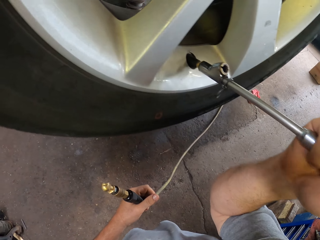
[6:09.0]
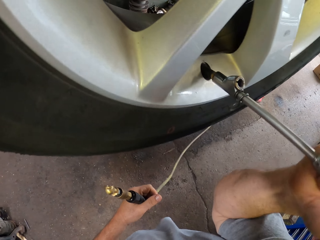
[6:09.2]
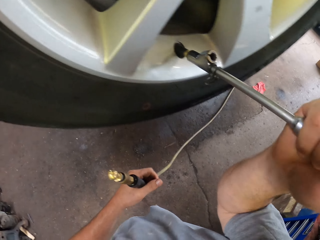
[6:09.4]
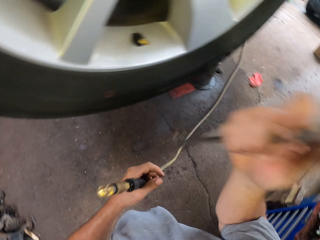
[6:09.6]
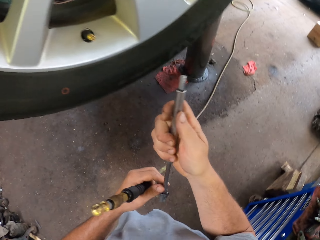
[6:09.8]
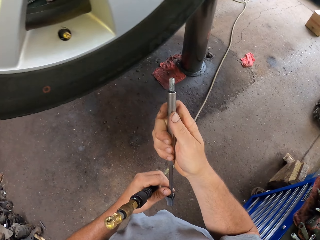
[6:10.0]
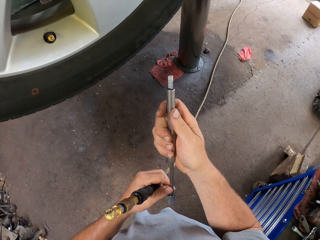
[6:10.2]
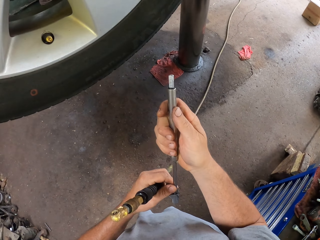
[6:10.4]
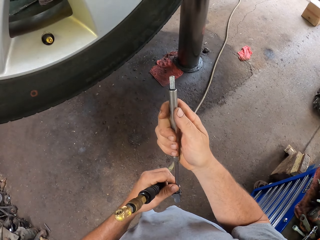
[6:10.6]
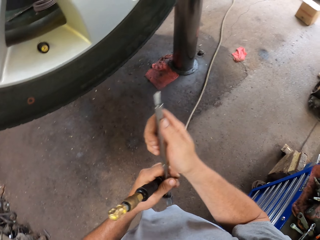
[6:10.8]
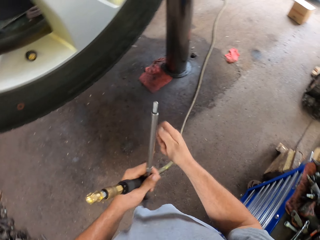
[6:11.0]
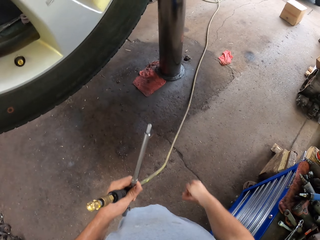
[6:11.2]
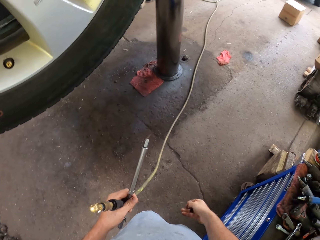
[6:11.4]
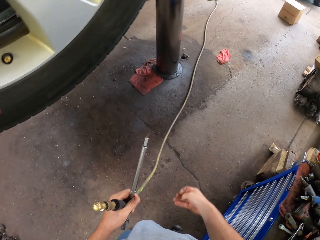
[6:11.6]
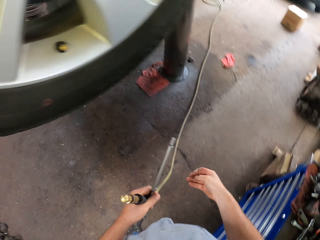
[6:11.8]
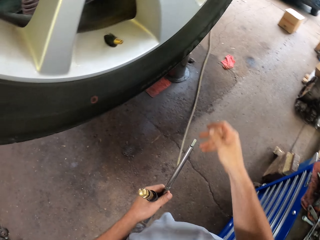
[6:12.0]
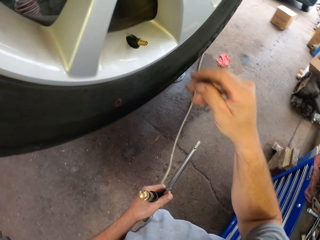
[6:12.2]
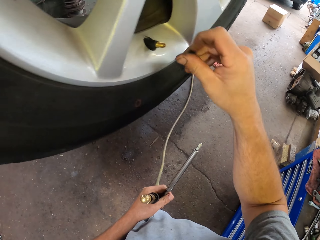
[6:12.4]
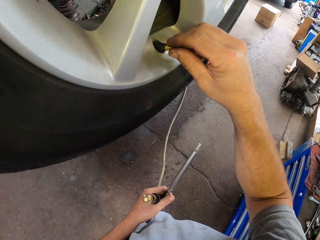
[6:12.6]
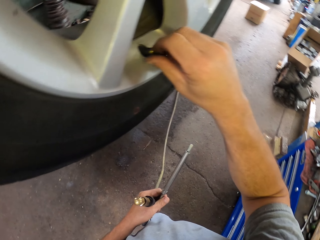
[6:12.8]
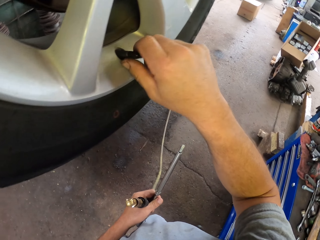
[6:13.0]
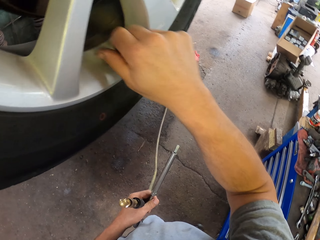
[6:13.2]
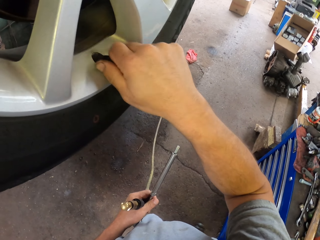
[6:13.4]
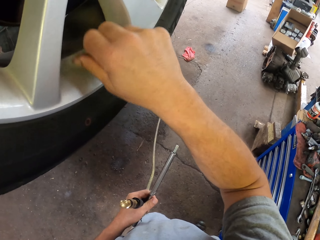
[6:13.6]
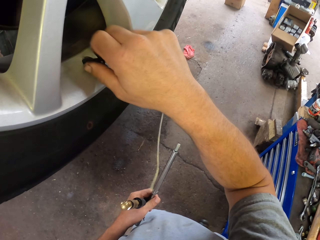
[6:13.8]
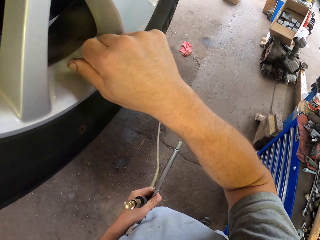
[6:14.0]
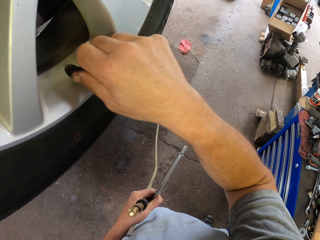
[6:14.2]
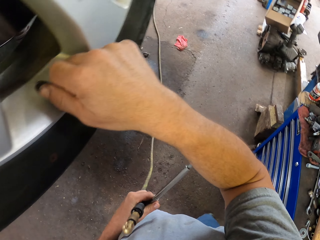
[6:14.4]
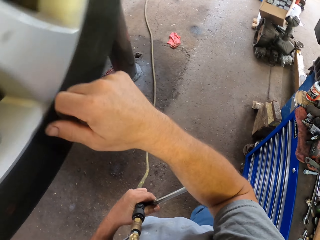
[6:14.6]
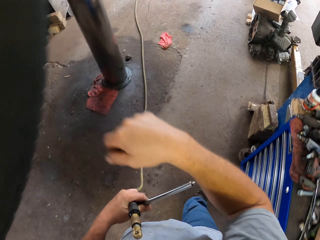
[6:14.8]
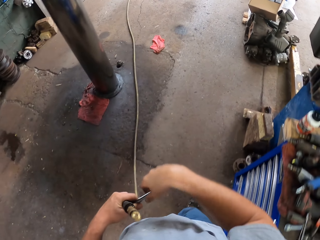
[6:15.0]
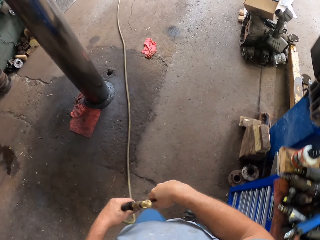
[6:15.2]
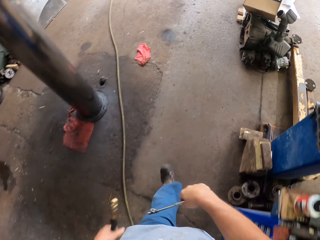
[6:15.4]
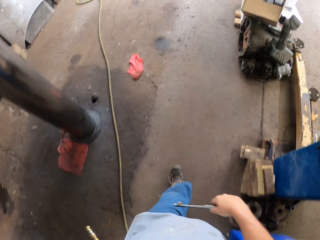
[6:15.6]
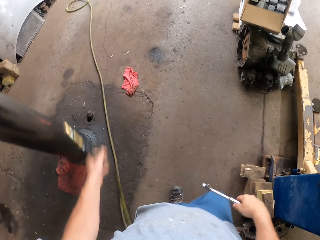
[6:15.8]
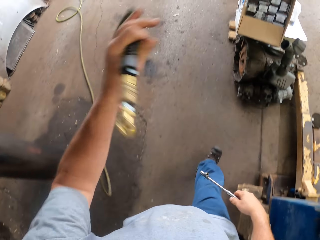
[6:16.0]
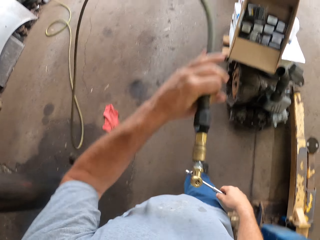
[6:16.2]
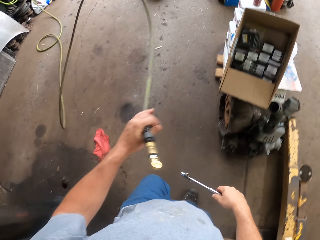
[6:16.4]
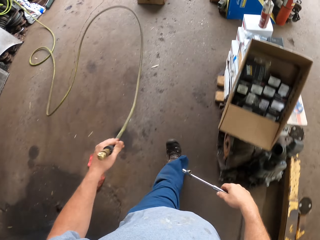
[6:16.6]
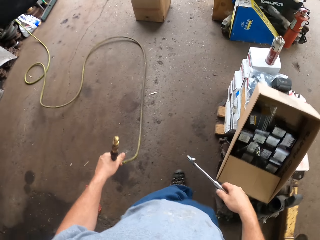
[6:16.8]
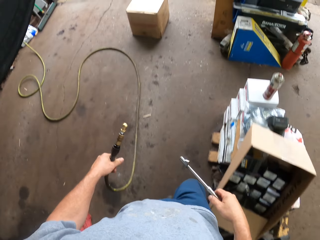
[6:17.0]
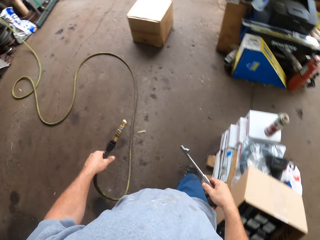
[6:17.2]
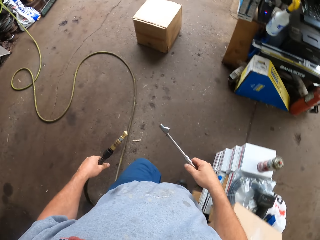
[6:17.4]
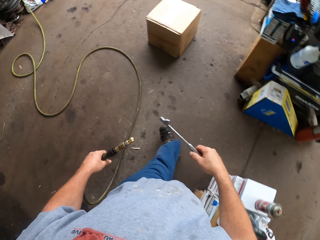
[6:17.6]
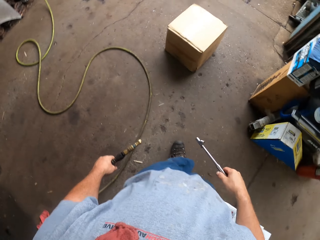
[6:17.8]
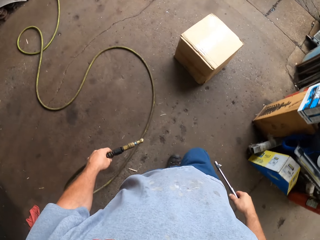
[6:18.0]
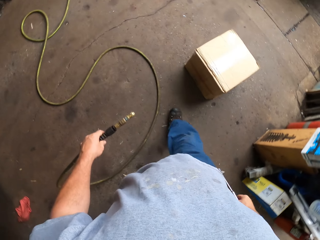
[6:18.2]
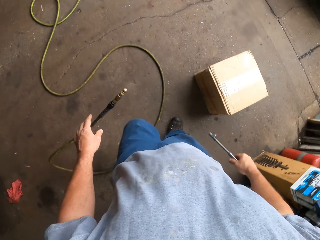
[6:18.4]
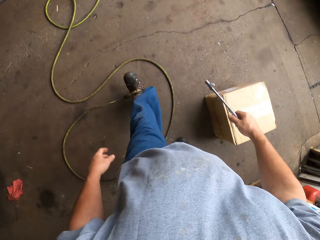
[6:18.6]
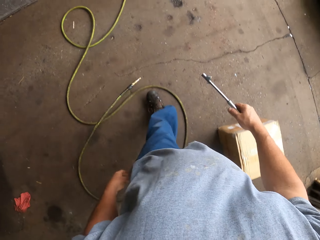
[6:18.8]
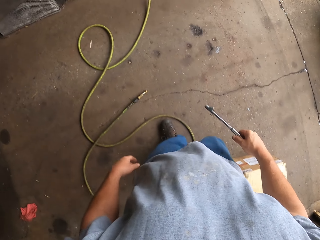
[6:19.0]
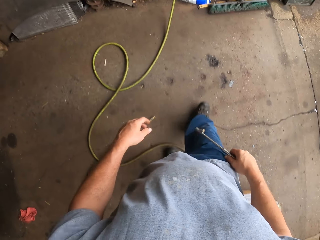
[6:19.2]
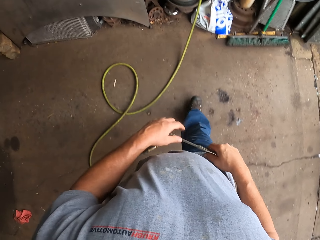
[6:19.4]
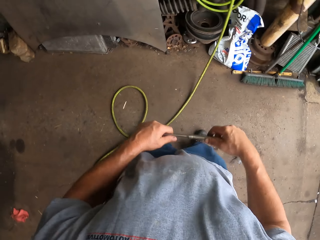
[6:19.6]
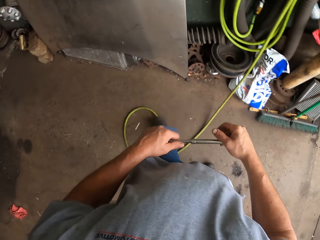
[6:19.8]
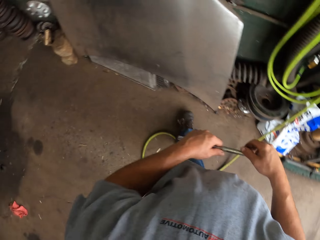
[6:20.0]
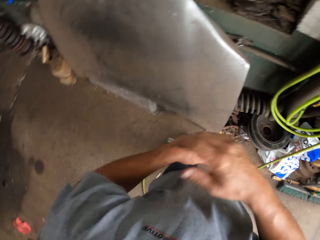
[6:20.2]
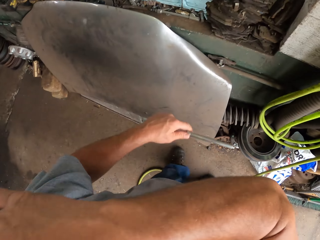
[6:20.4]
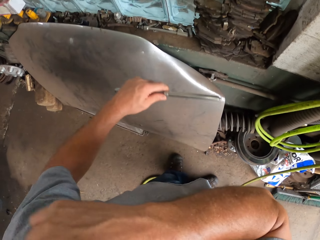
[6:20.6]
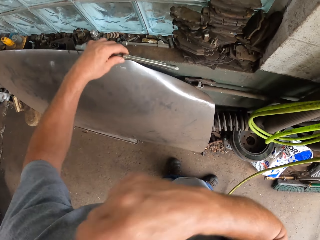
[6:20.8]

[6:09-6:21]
The camera wearer places something on the nut. He fixes the wheel with something. He removes something from the nut. He closes the nut. He fixes the wheel with his hand. He moves around the garage. He throws down the gas pipe.

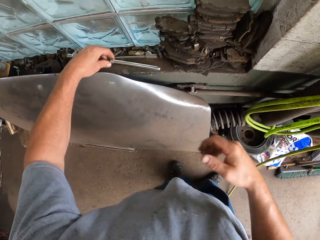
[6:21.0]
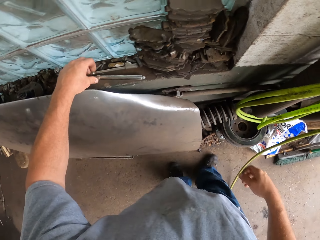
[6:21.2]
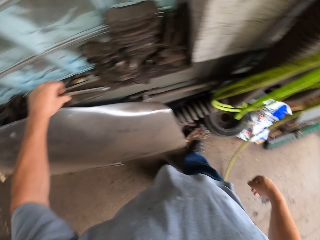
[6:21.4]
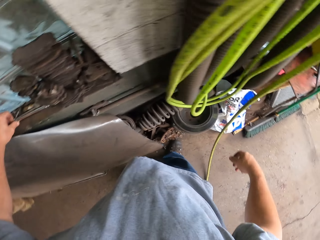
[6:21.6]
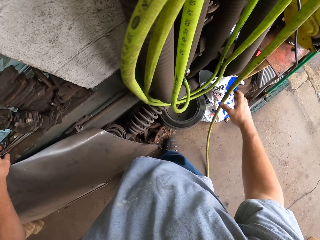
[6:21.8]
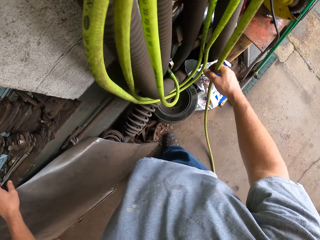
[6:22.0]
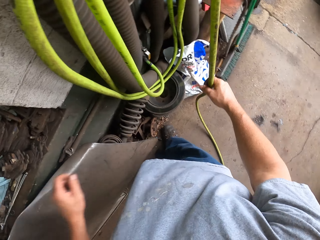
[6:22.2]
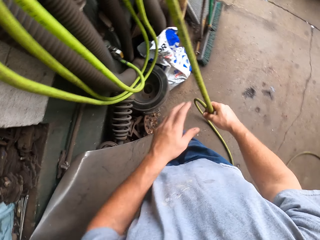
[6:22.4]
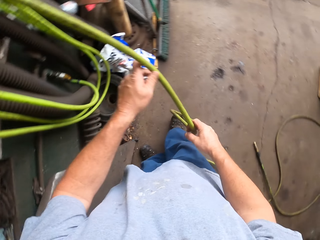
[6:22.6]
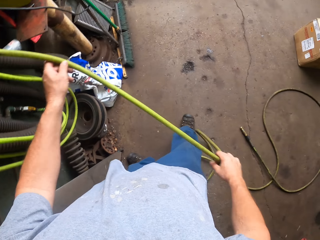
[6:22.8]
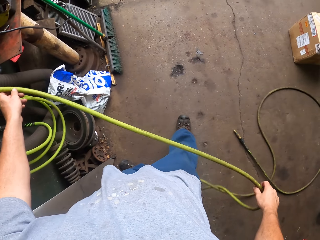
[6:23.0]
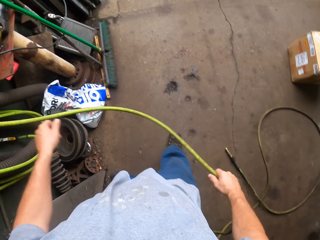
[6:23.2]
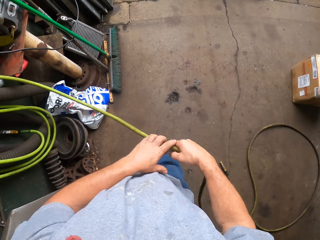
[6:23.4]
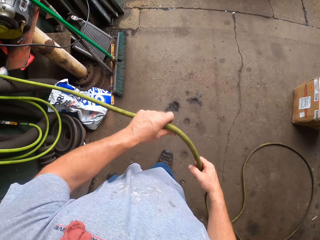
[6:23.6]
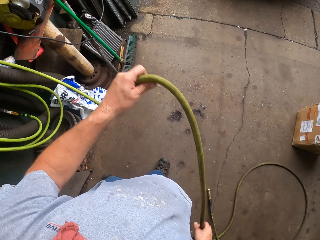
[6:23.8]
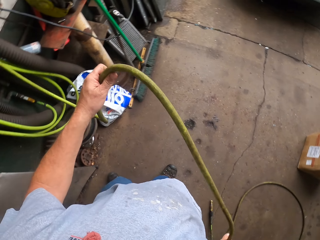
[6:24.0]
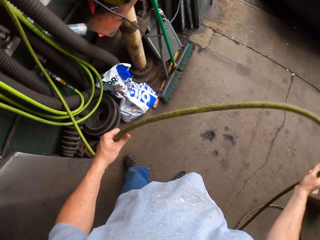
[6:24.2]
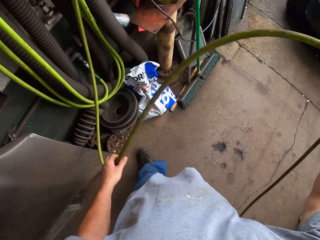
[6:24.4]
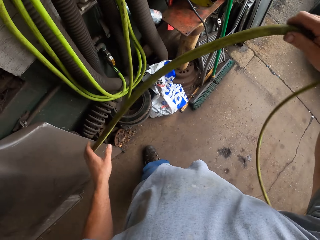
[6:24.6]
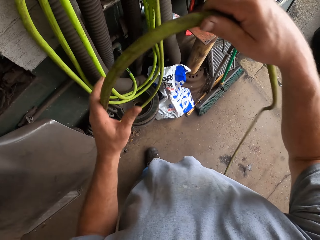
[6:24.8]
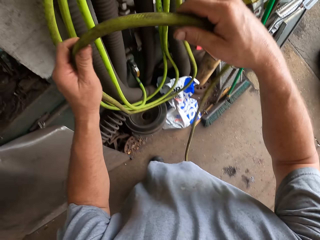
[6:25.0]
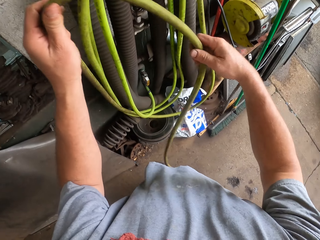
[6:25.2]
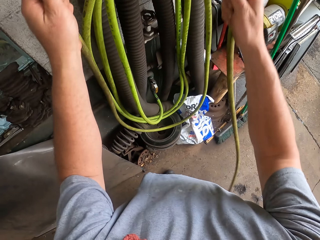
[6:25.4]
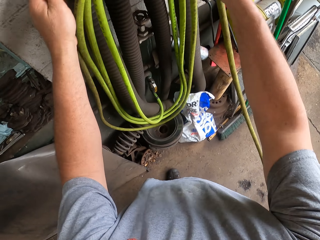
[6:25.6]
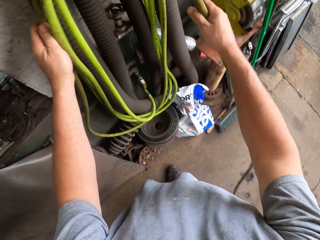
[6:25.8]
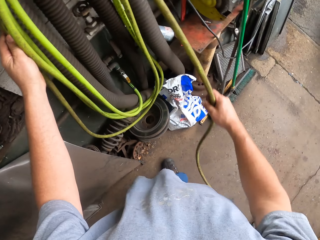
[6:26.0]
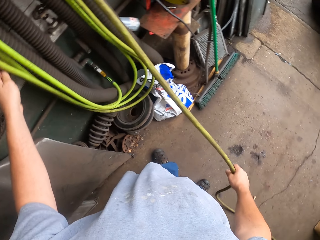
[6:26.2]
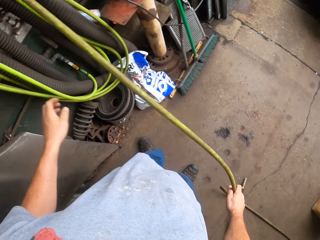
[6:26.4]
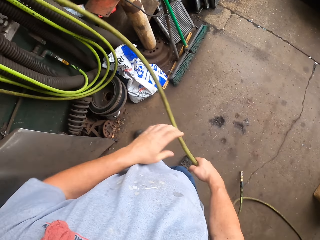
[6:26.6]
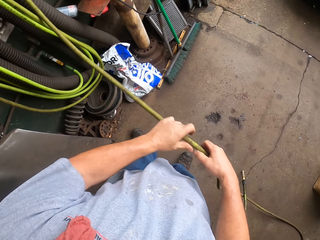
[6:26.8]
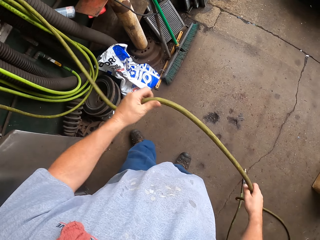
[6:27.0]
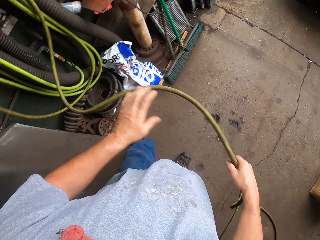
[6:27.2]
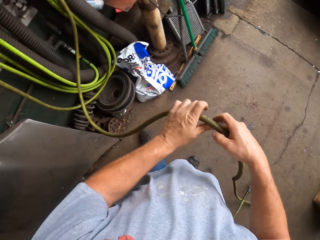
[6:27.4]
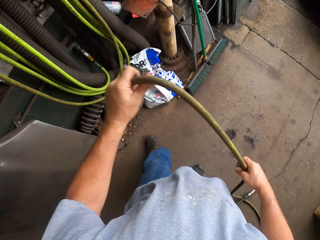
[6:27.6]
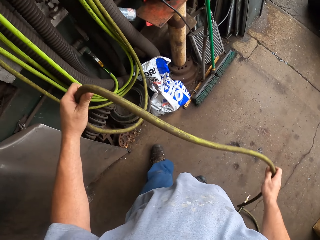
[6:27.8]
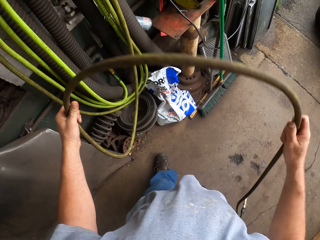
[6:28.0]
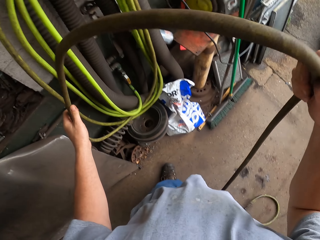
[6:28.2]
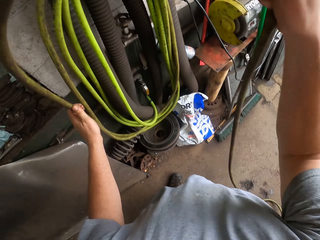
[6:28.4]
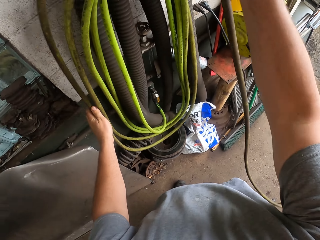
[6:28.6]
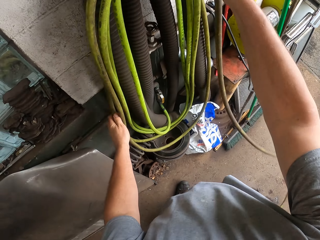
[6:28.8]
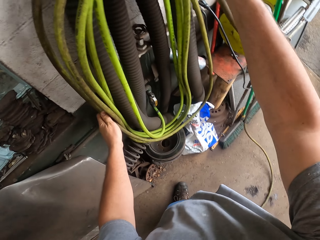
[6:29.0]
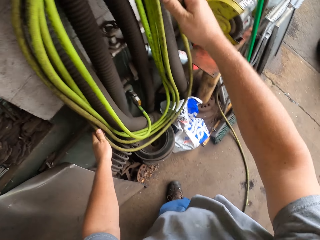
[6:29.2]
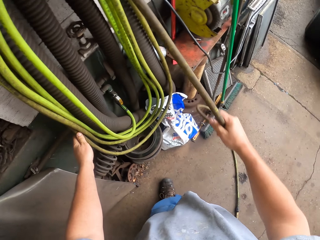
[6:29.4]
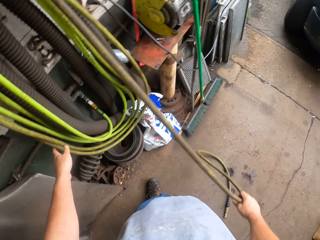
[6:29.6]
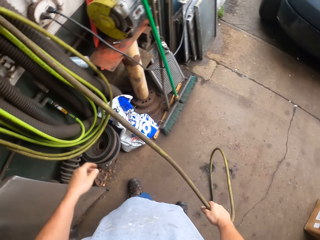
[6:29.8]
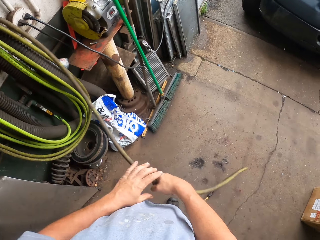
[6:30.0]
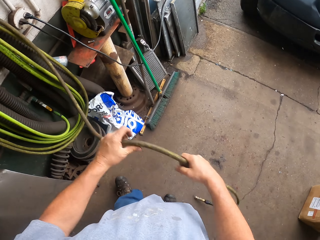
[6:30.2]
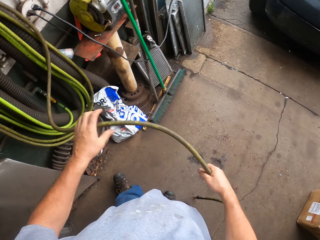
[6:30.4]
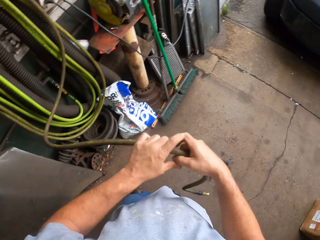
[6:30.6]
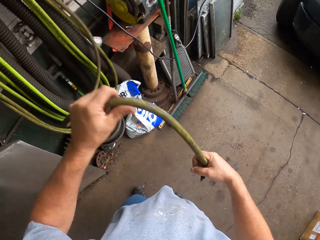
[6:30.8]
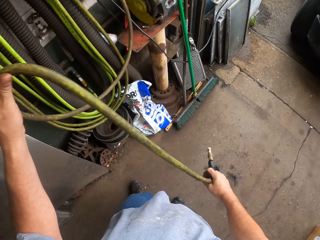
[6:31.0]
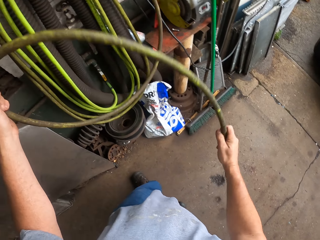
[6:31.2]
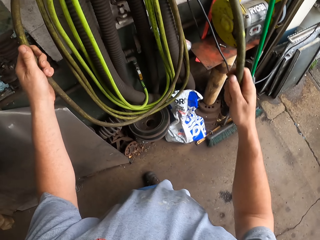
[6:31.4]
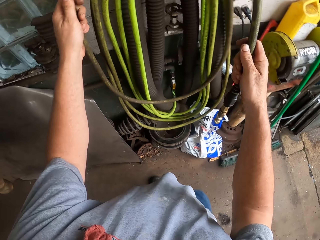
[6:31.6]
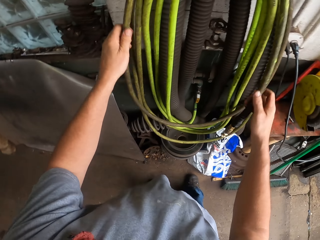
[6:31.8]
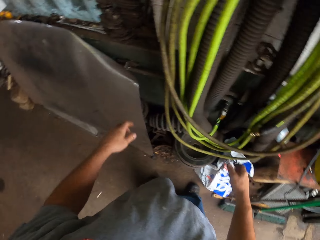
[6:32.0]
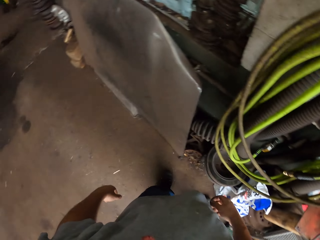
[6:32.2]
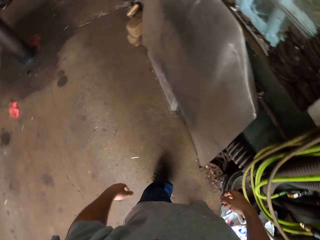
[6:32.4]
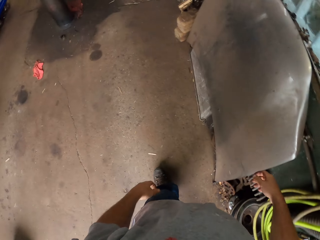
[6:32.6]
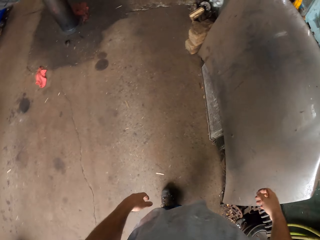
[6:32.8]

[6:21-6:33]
The camera wearer places something on the table. They hold the pipe. They fold the gas pipe. They hang the pipe.
